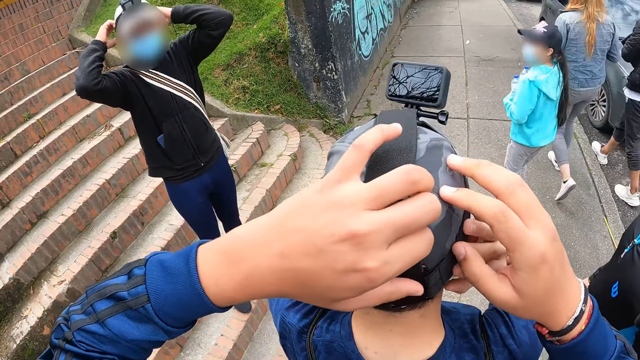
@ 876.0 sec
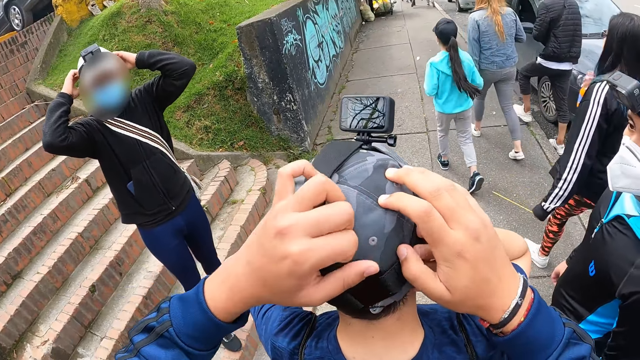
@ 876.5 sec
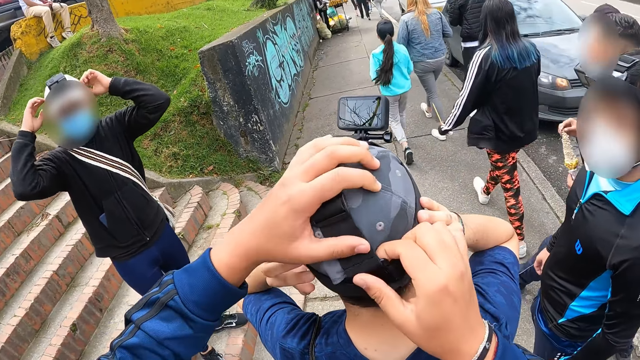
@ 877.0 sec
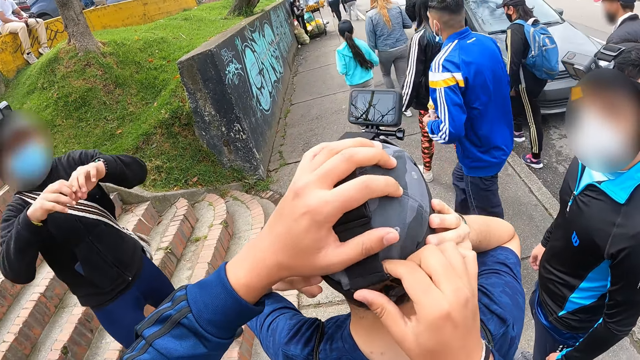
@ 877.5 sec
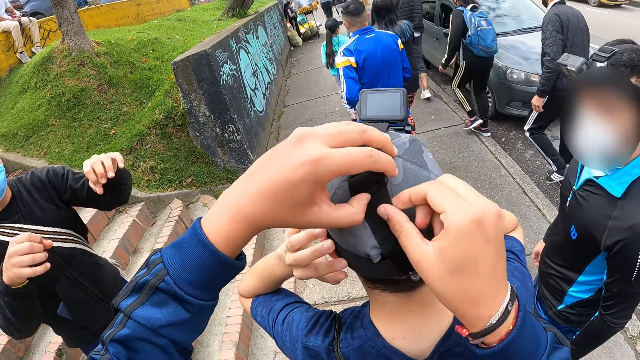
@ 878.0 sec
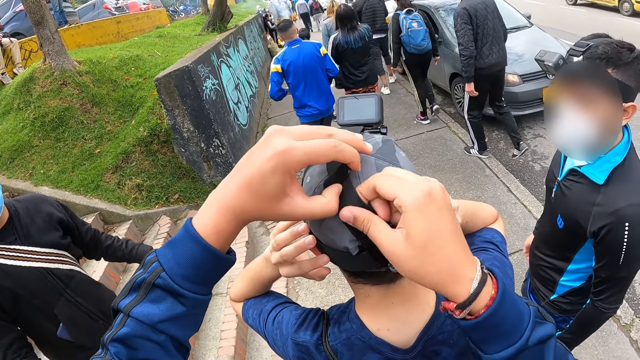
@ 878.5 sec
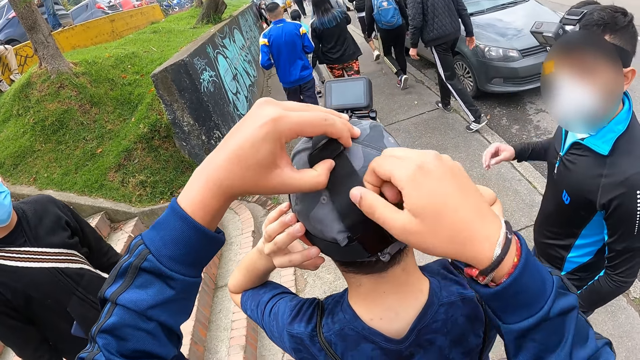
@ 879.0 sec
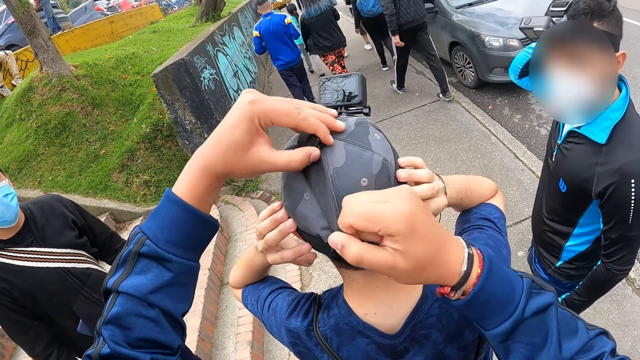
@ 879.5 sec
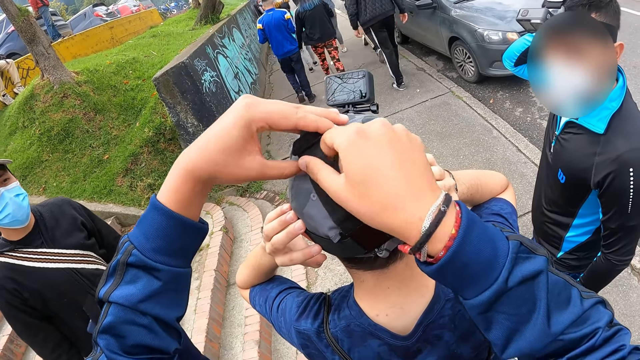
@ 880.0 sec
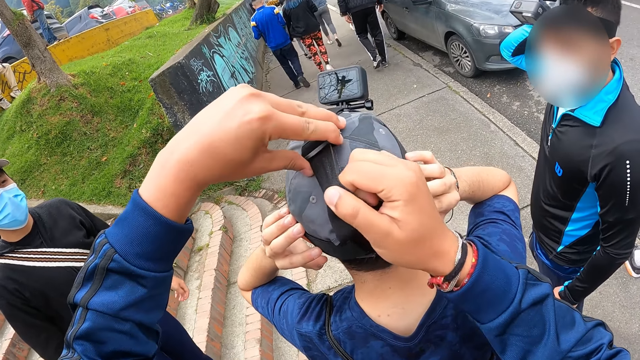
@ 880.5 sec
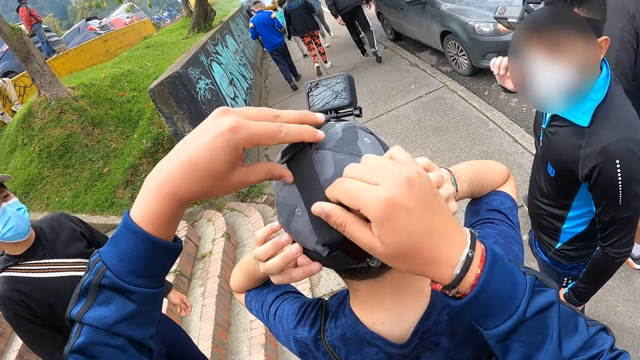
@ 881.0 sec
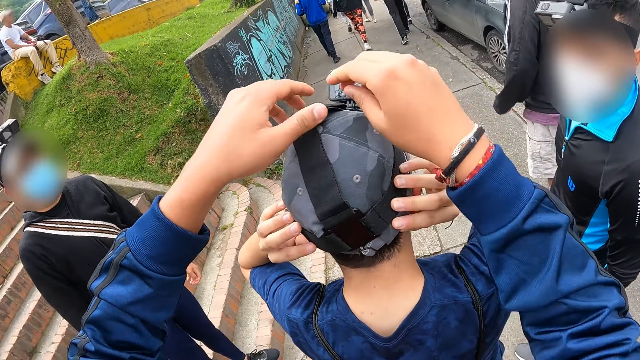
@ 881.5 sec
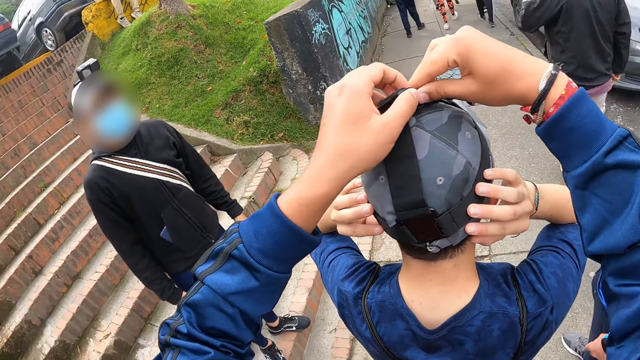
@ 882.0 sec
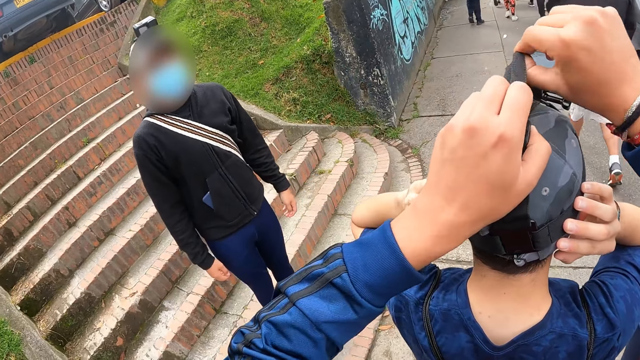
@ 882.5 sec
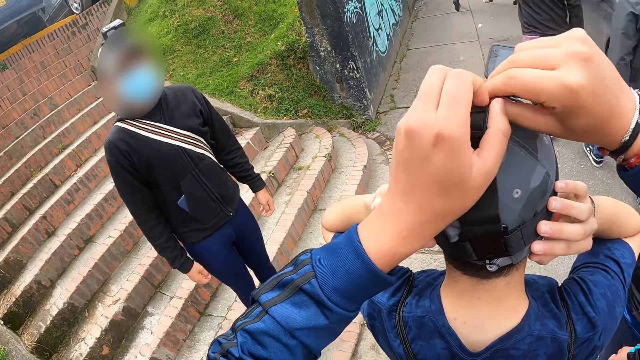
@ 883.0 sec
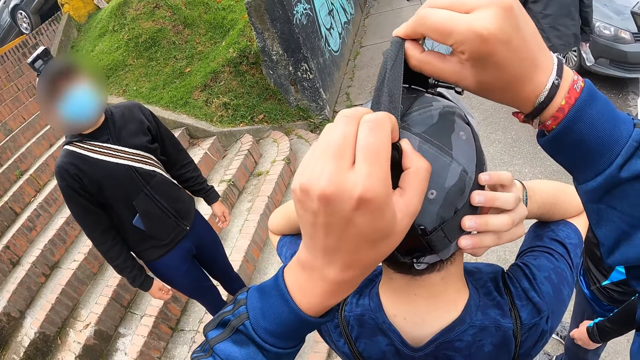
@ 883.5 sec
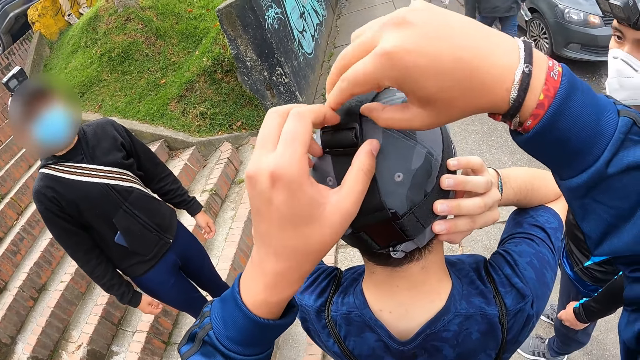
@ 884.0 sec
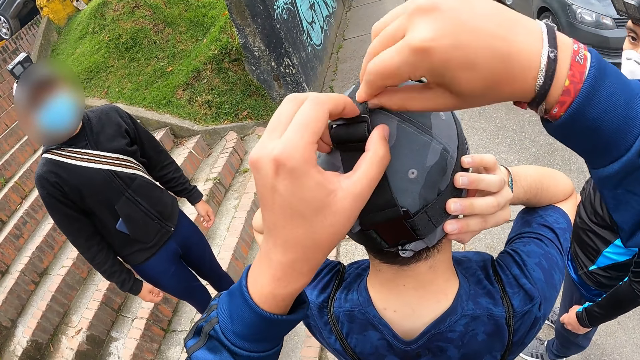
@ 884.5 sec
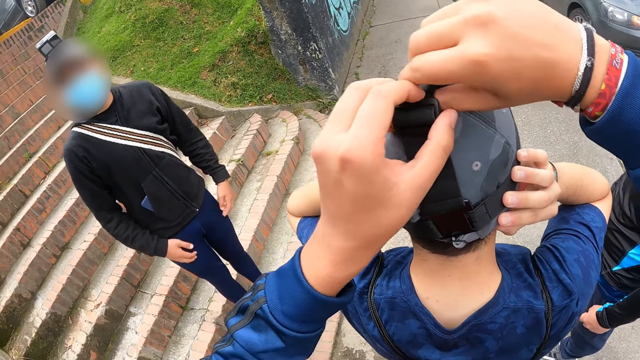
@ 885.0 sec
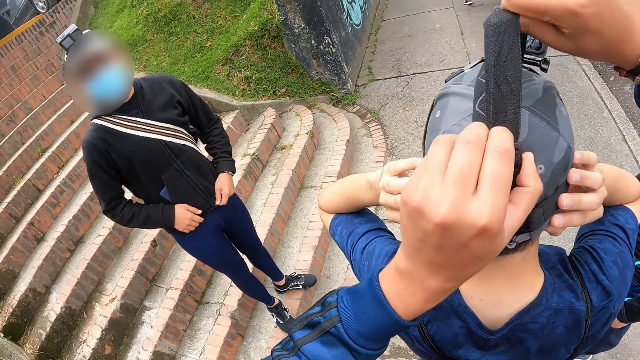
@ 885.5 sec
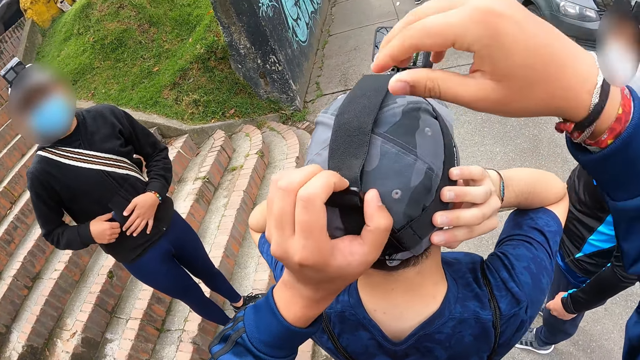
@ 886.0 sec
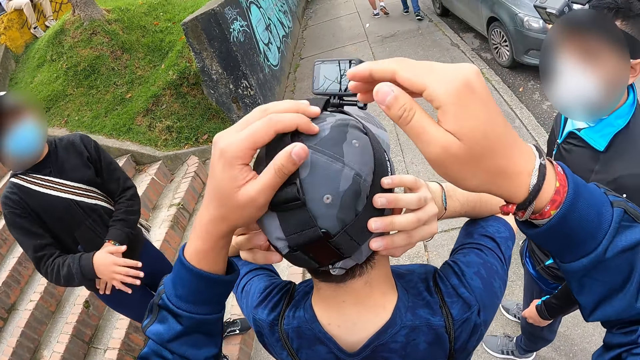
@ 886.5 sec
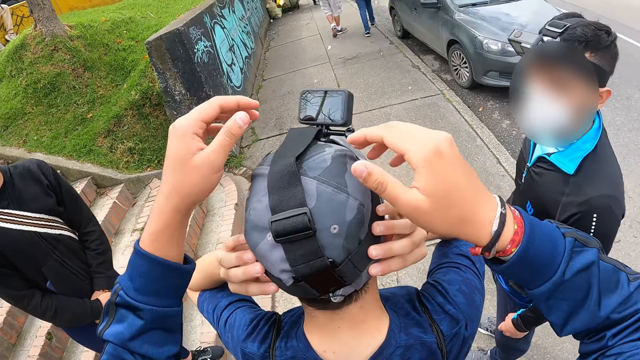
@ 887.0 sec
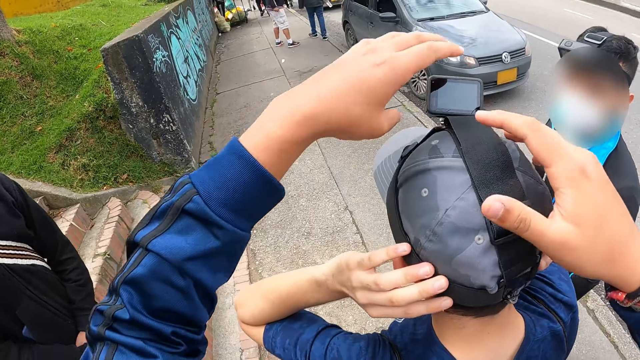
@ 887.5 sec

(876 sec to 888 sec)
Several people walk past the camera wearer. The man adjusts his camera with his left hand.

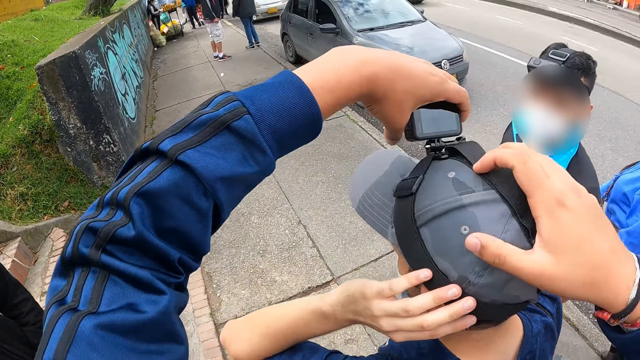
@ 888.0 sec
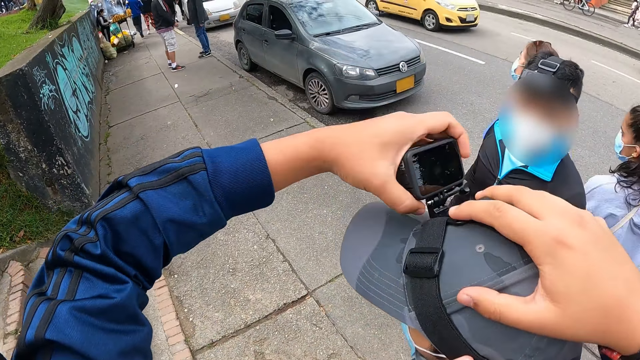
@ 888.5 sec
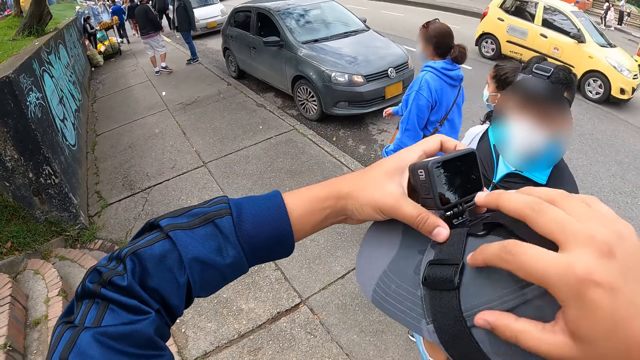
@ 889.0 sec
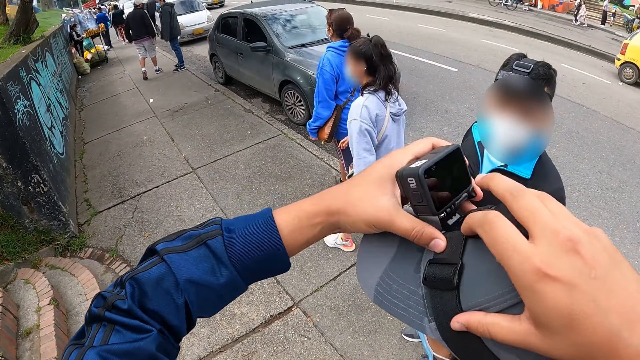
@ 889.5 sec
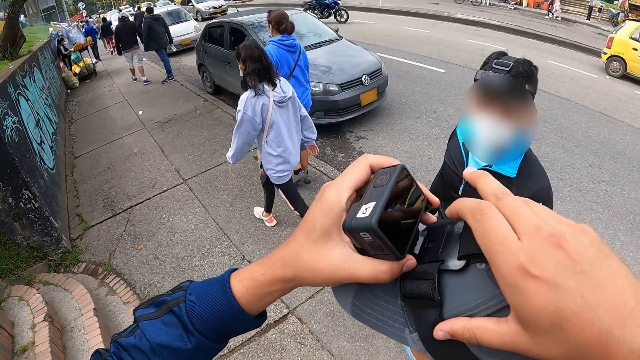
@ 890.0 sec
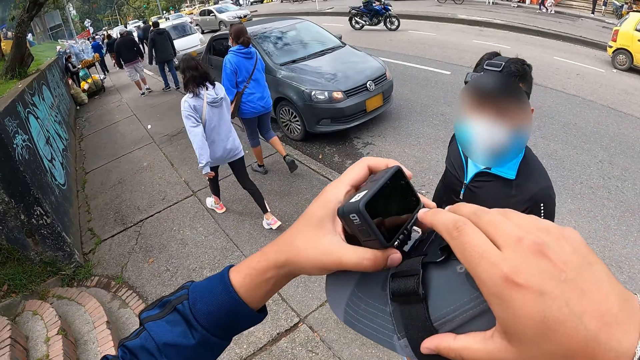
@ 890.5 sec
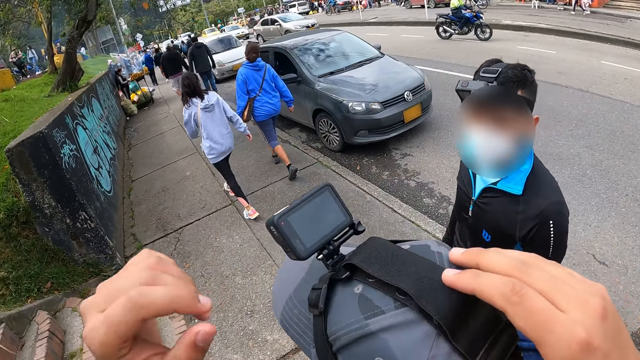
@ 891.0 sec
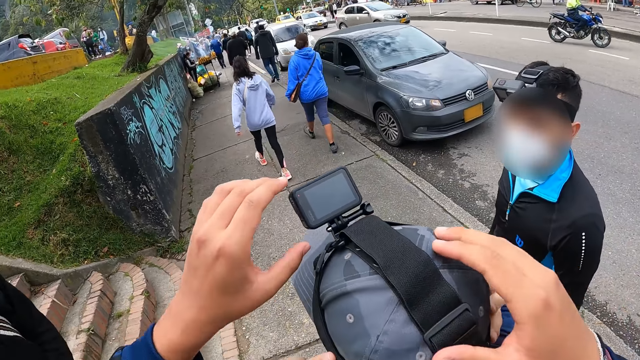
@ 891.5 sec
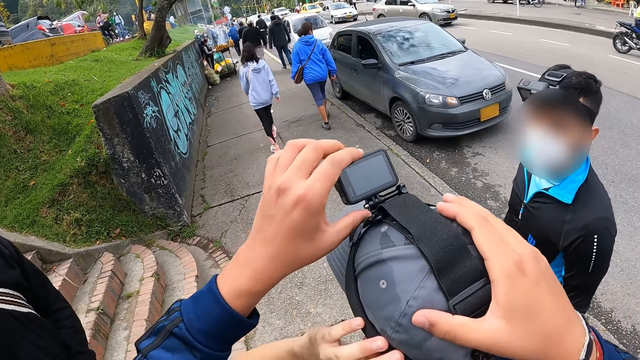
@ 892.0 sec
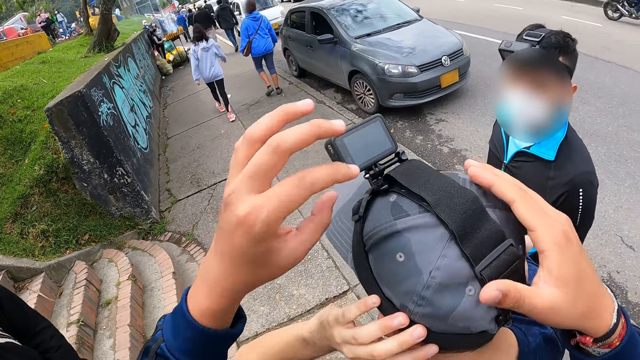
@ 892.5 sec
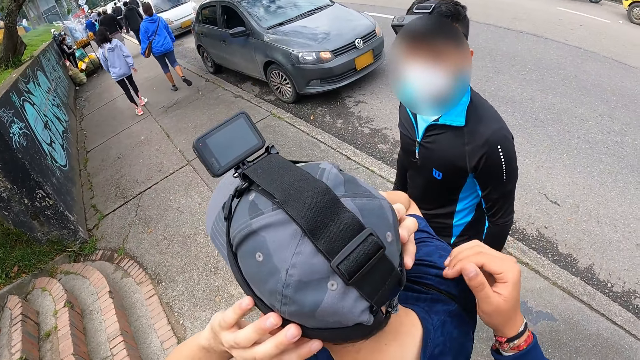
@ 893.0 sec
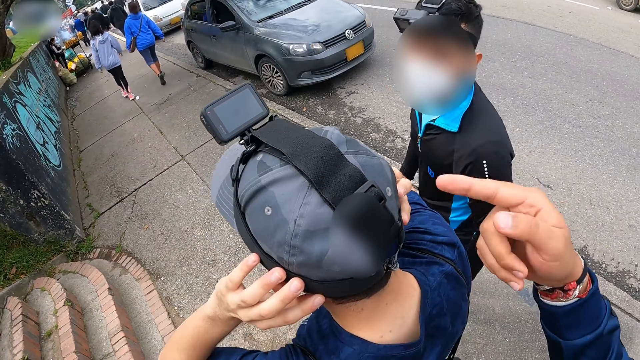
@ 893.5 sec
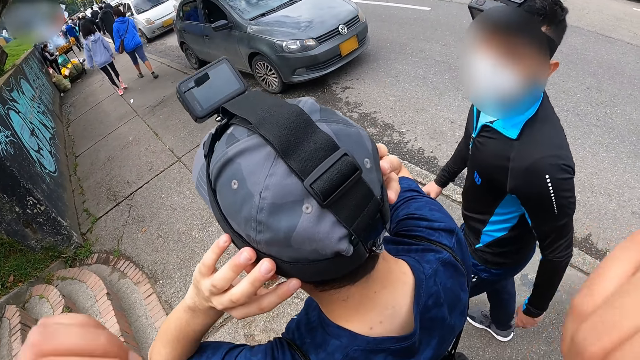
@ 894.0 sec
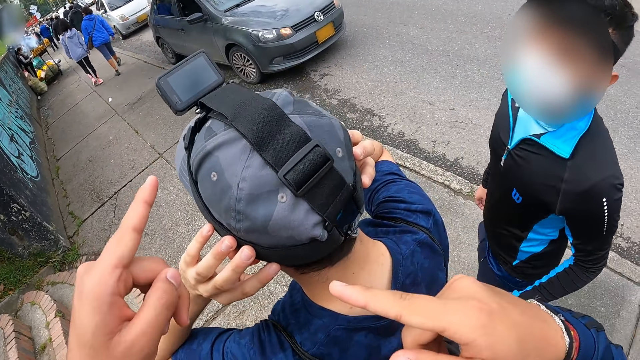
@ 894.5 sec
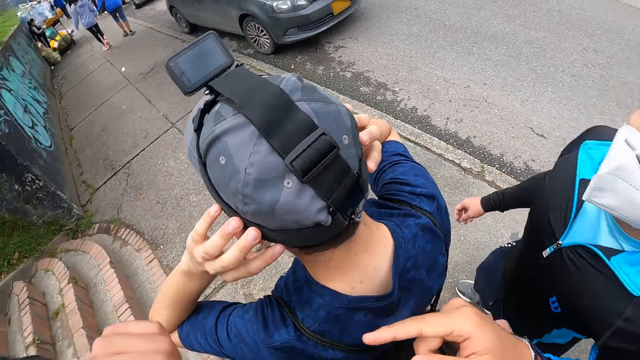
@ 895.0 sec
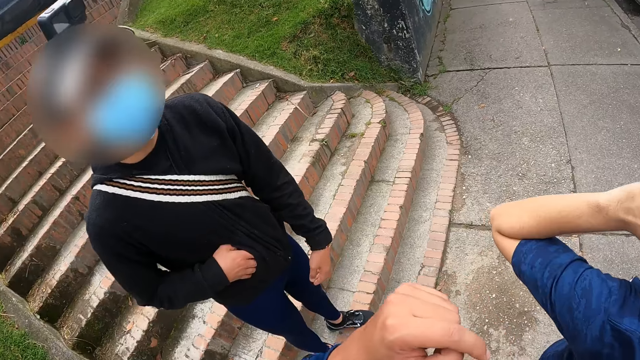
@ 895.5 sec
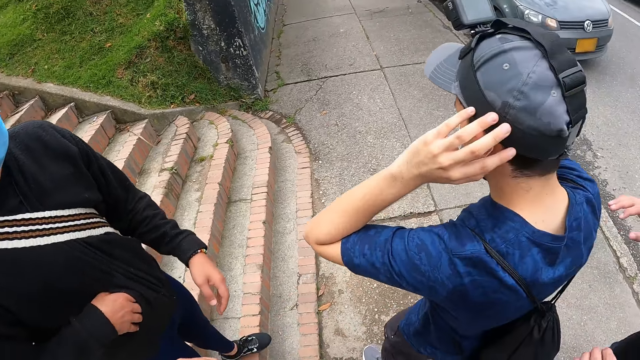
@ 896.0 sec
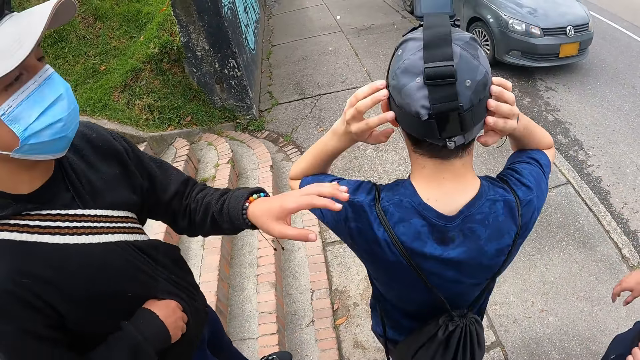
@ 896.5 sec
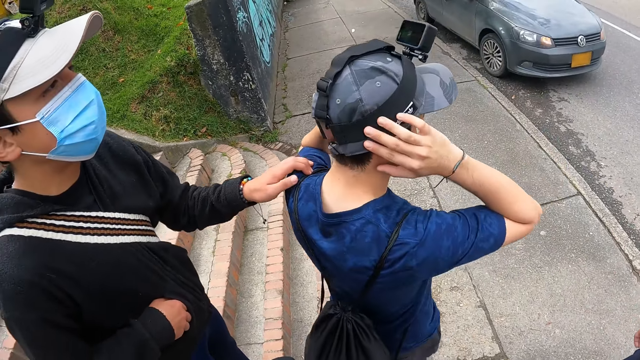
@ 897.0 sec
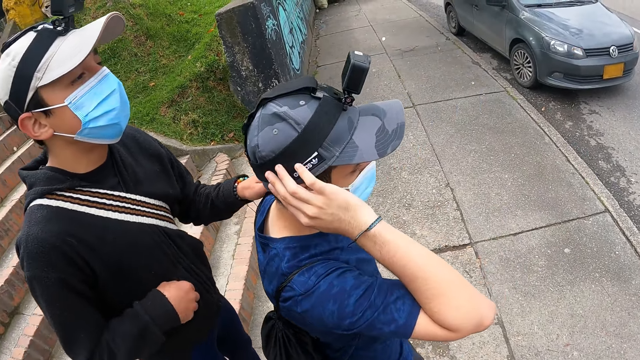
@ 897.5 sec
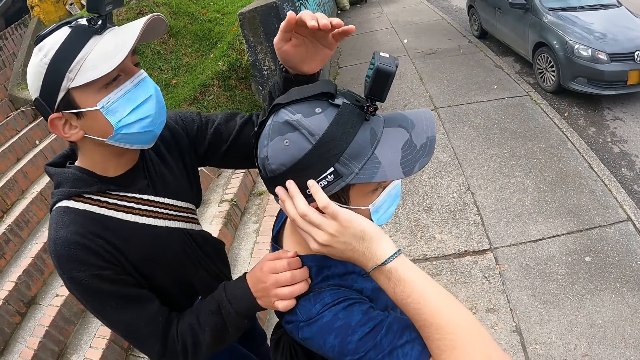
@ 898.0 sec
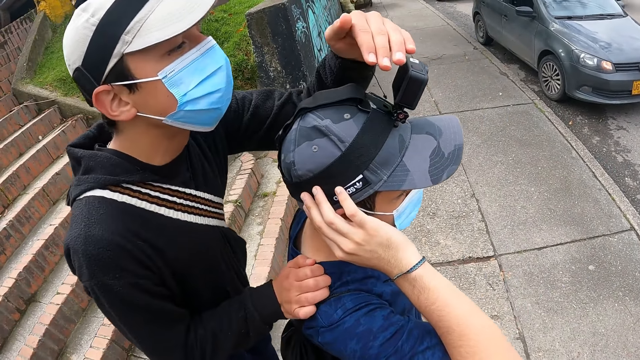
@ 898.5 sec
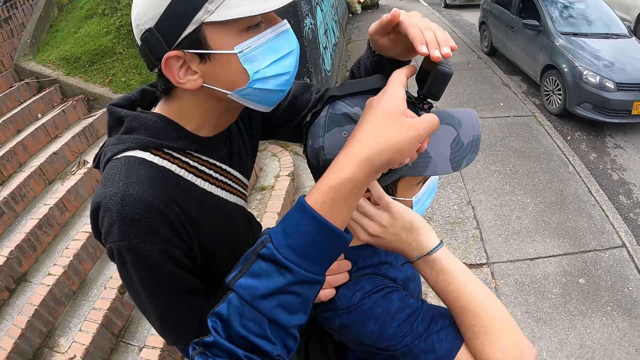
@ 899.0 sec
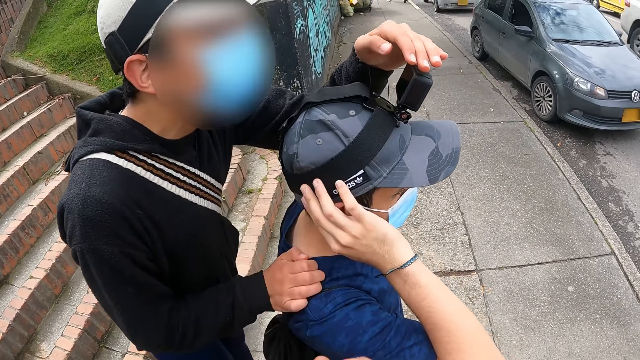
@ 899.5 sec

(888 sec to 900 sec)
A man places his left hand on another man. The first man places his right hand on the other man. The first man checks the other man's camera. The camera wearer points his left hand toward the other man's camera.
